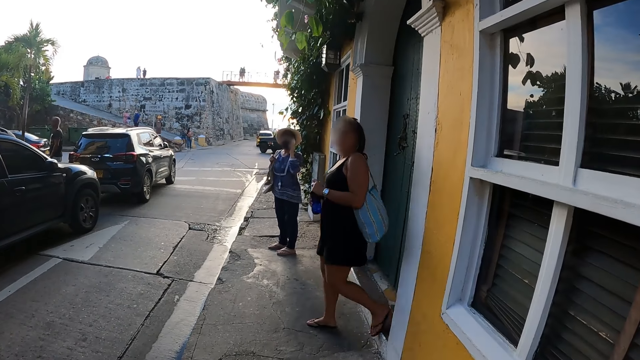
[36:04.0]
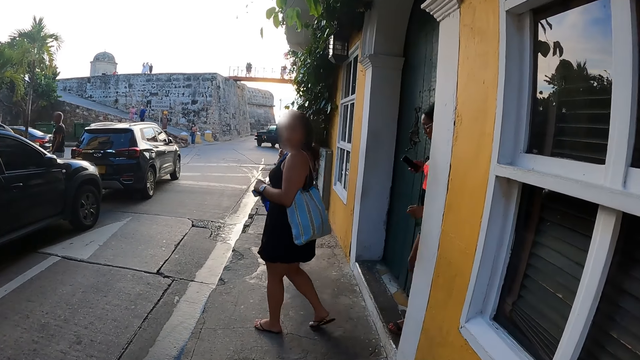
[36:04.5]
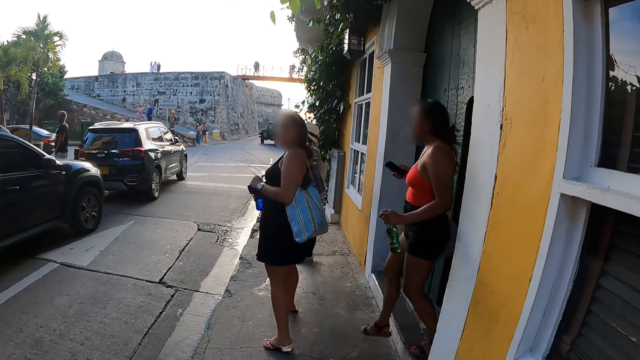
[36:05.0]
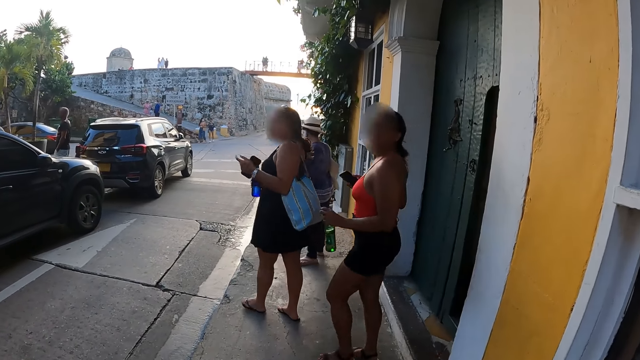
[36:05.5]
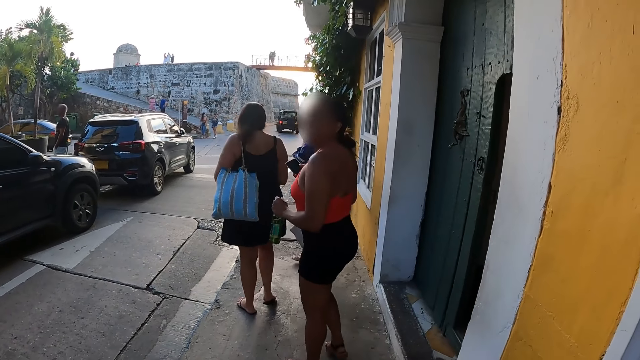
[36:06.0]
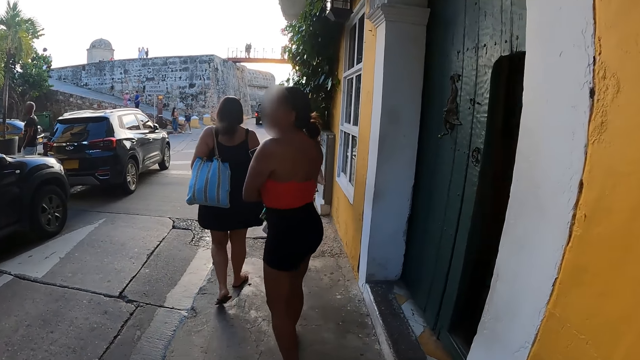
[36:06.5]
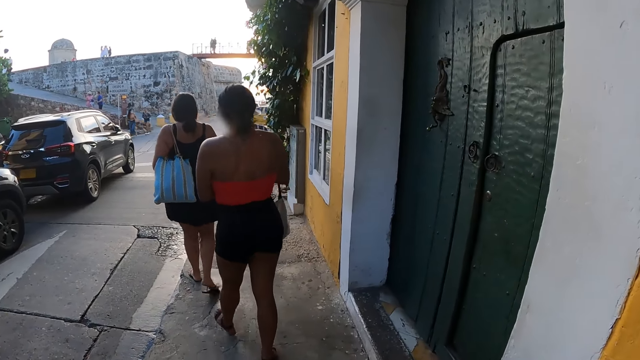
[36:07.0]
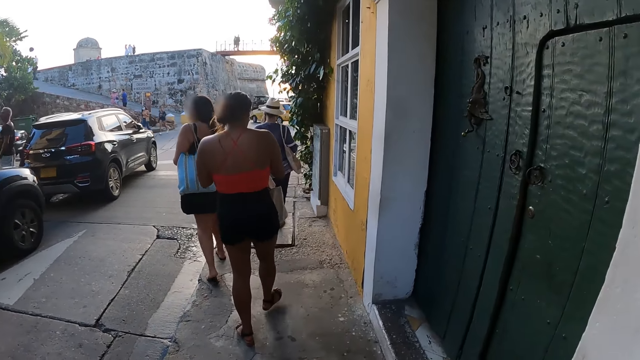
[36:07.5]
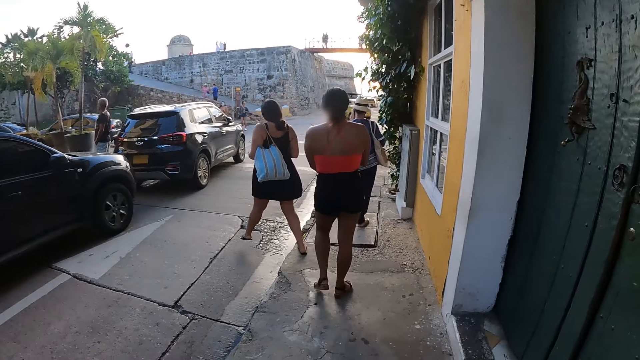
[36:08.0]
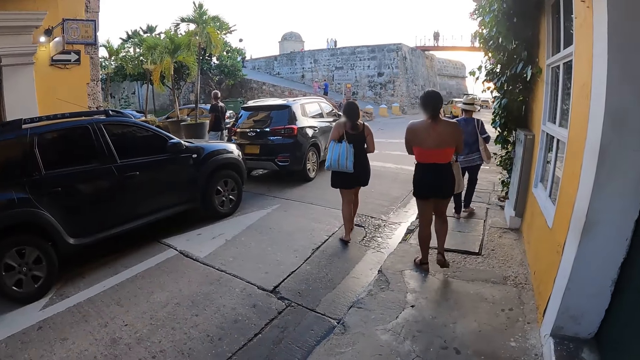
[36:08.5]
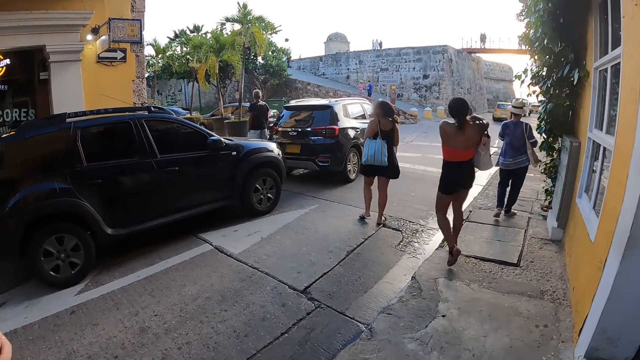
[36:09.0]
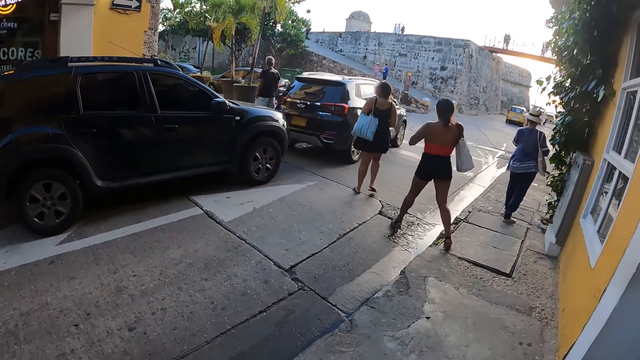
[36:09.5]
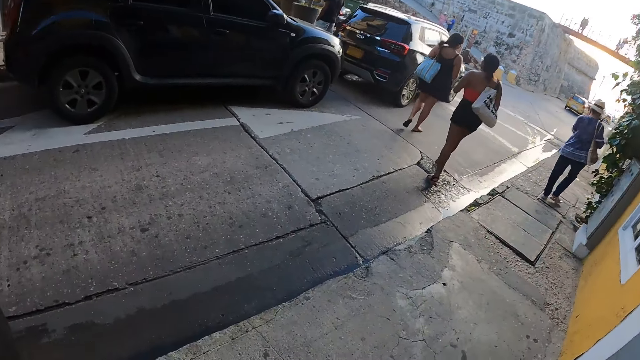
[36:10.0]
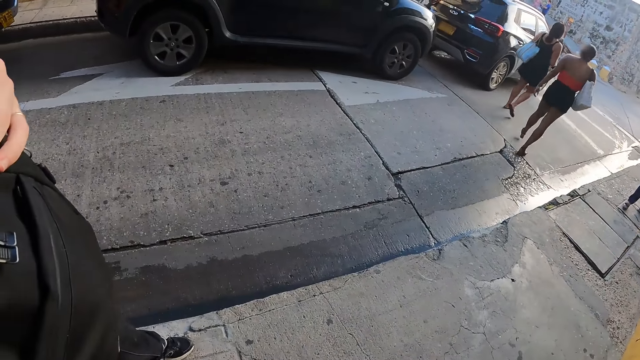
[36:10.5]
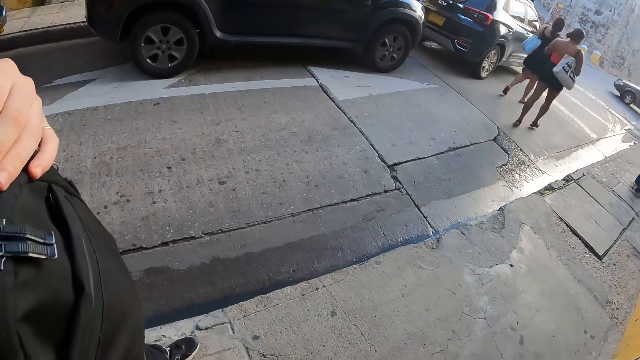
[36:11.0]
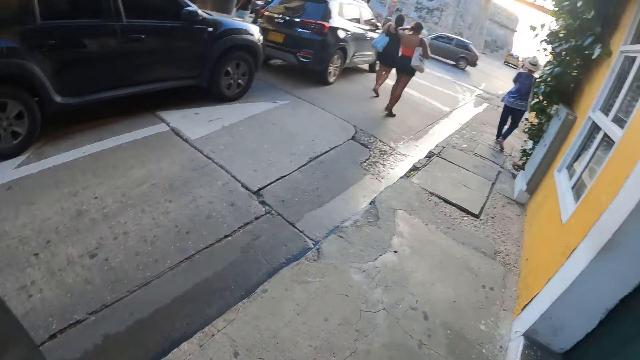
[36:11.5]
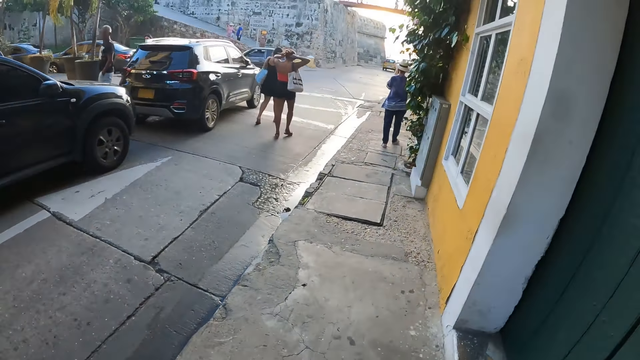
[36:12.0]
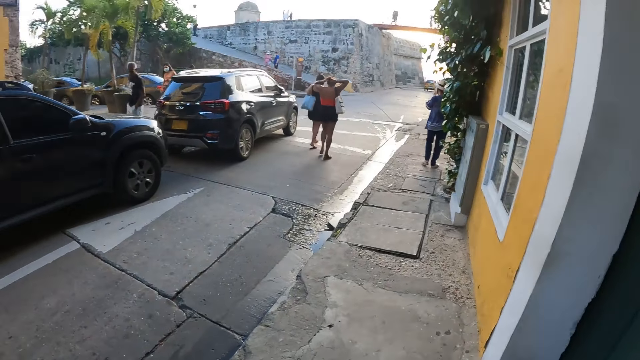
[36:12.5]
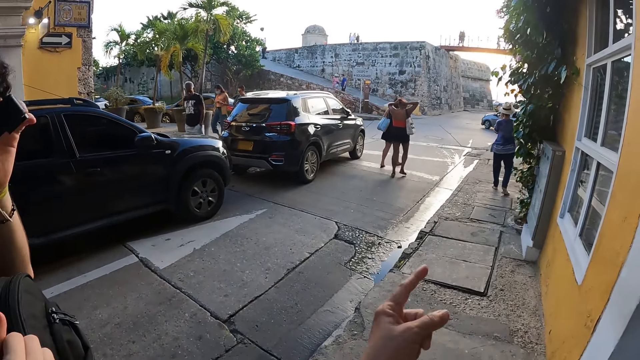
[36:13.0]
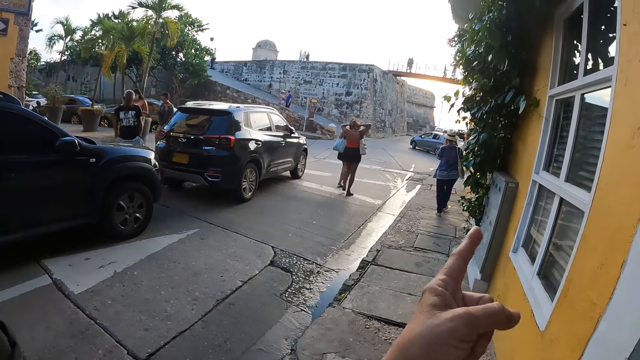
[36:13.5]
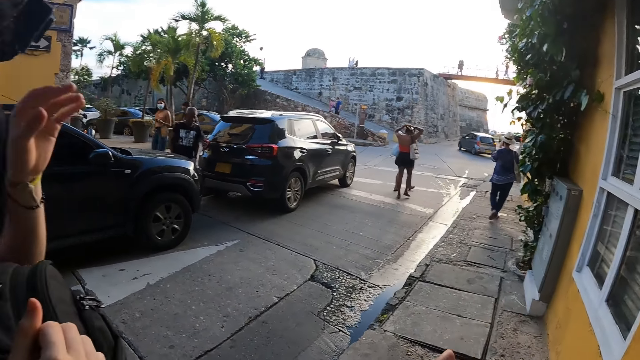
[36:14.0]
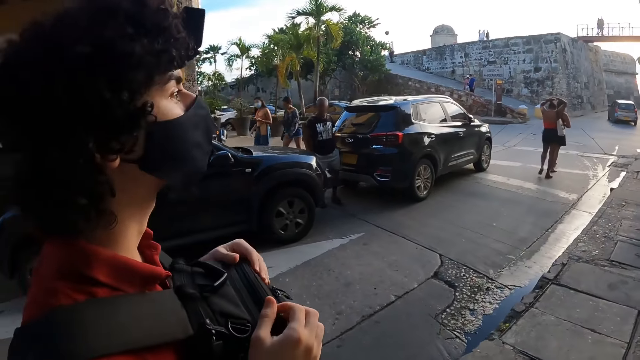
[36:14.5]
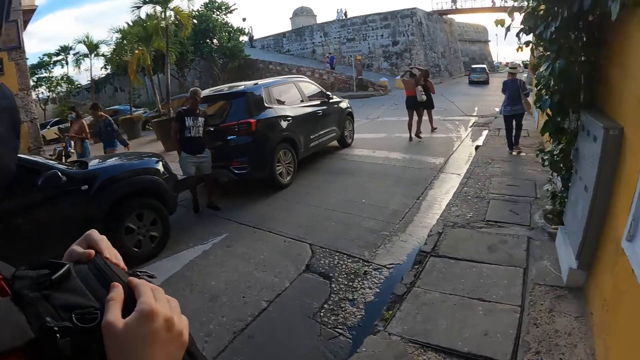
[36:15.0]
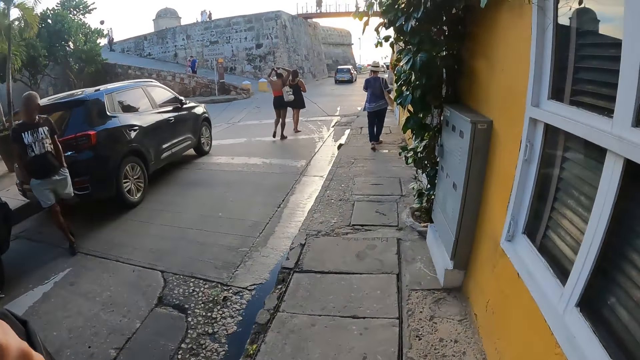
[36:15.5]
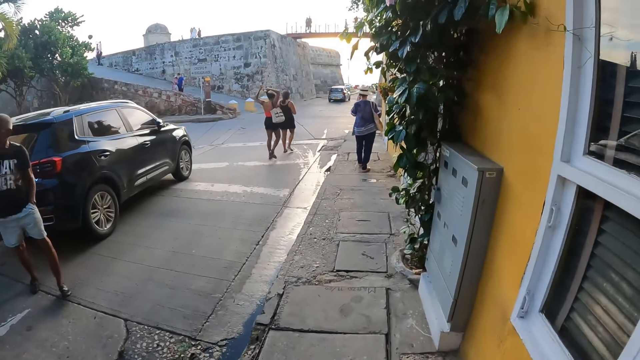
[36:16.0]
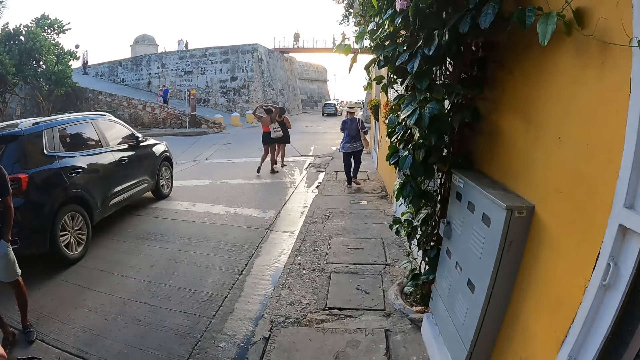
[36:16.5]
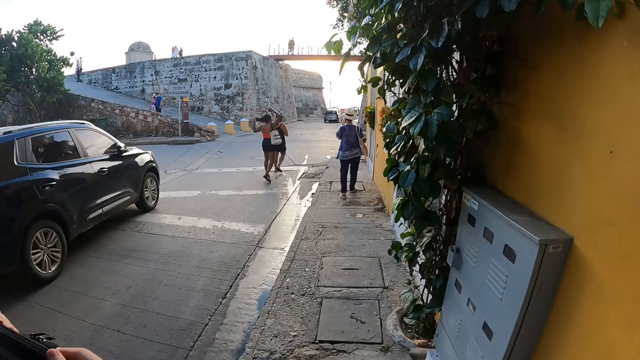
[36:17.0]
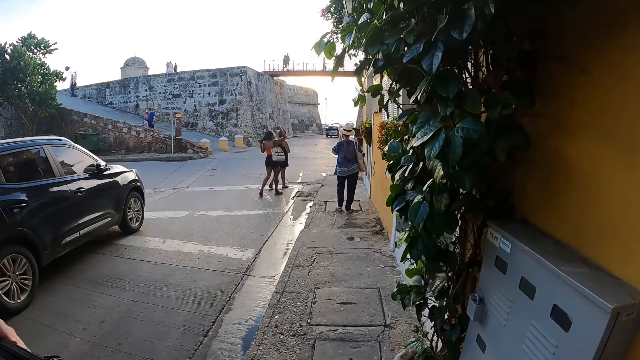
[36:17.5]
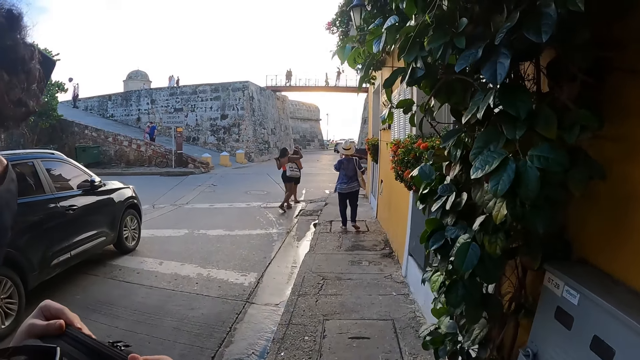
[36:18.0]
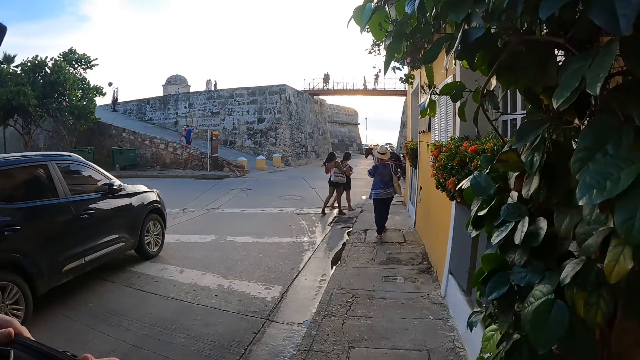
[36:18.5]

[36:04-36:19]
The camera wearer walks on the pavement. They walk on the path road with a man and interact with the man. Another man walks on the street. A woman removes a band from her hair with her left hand.

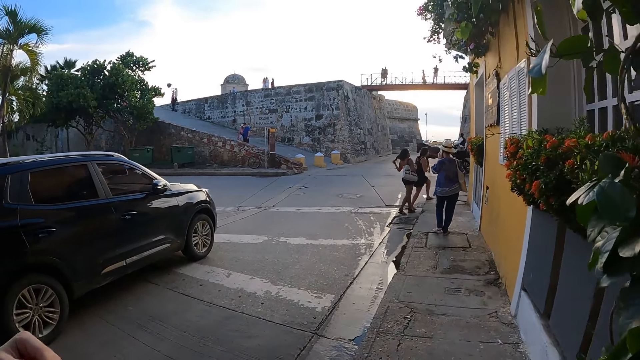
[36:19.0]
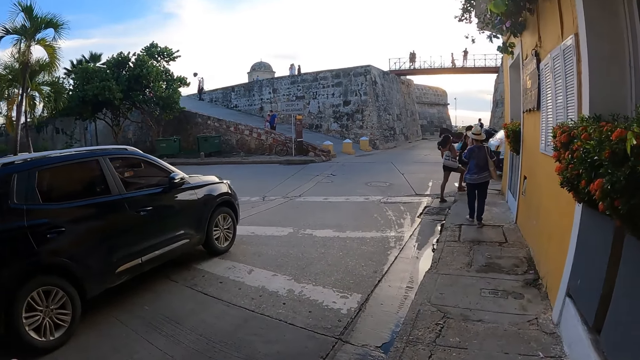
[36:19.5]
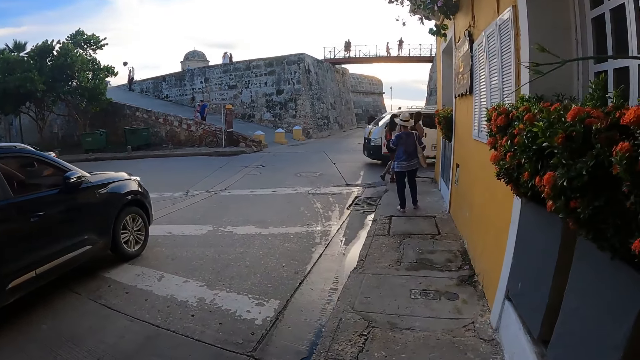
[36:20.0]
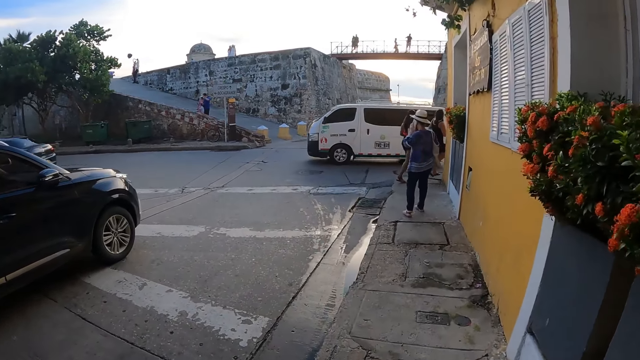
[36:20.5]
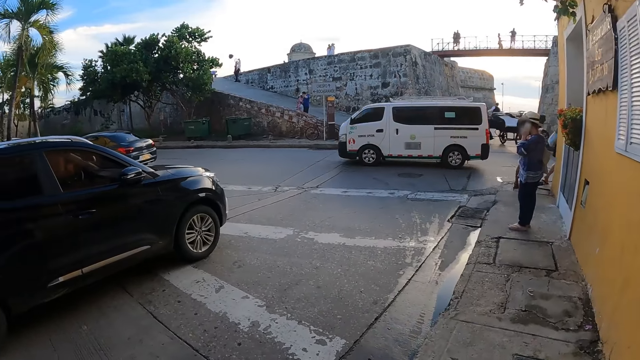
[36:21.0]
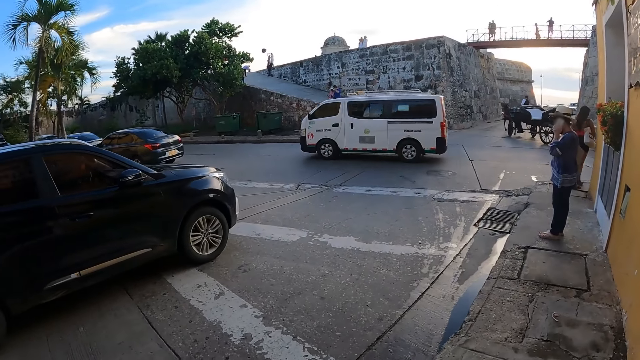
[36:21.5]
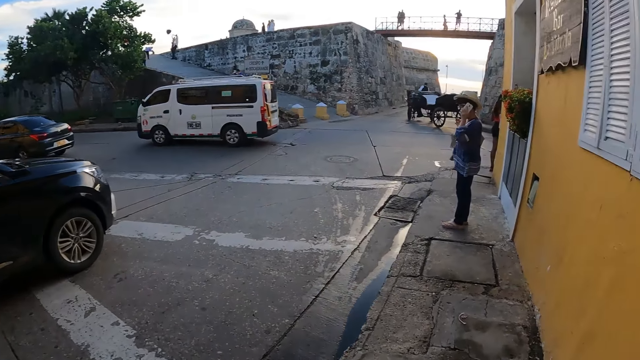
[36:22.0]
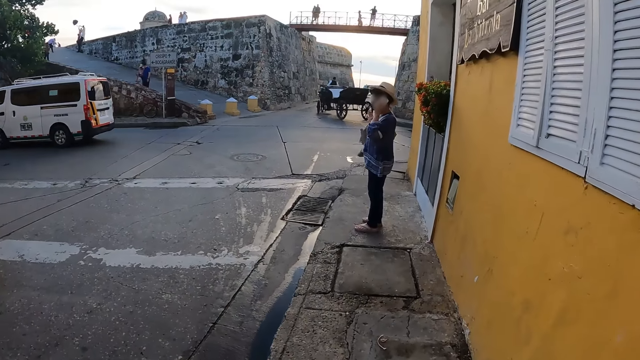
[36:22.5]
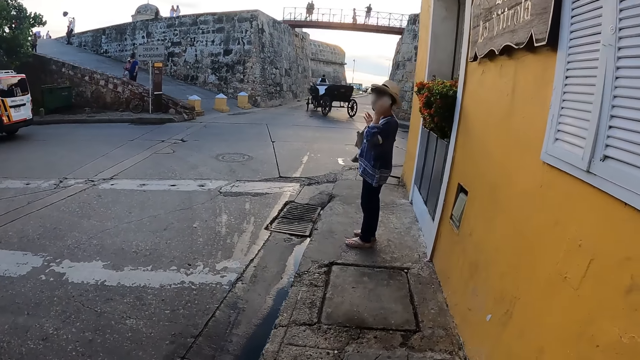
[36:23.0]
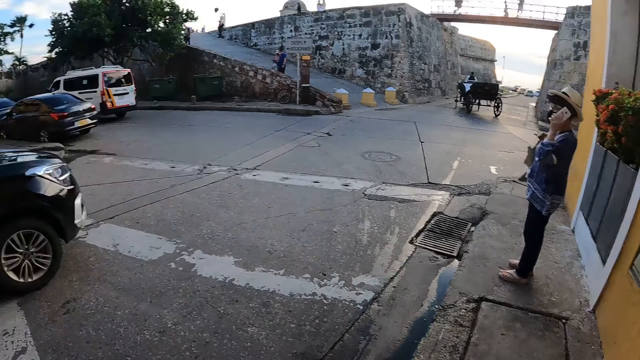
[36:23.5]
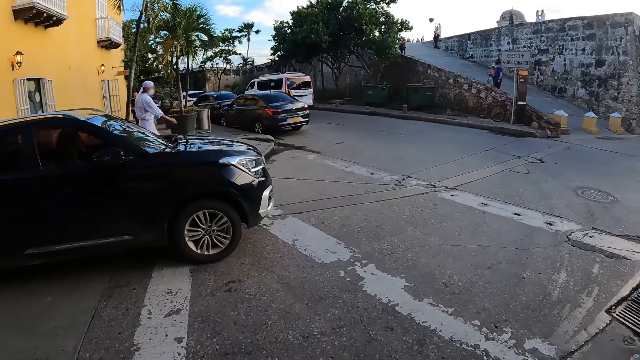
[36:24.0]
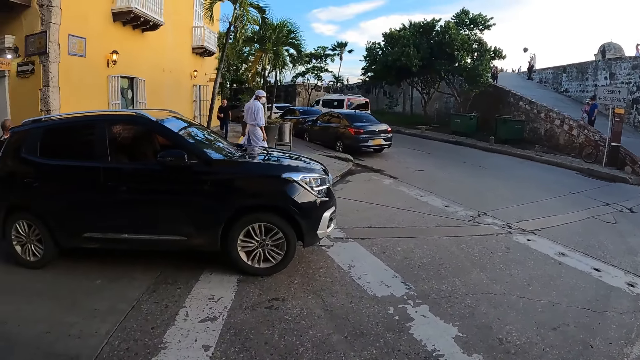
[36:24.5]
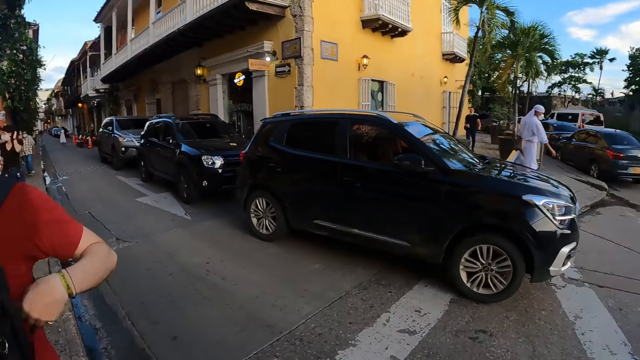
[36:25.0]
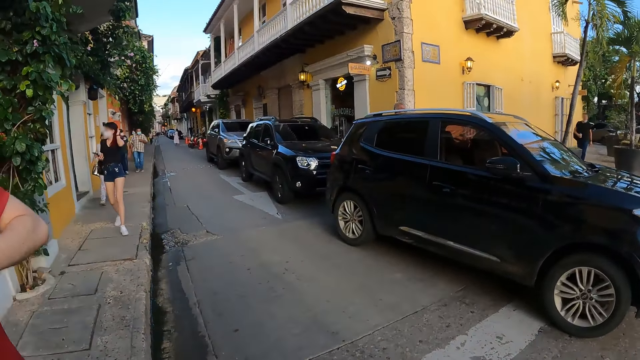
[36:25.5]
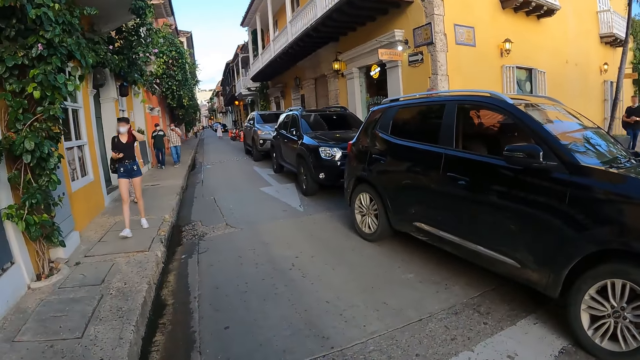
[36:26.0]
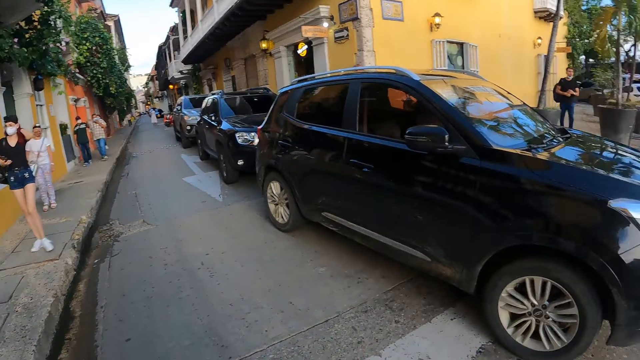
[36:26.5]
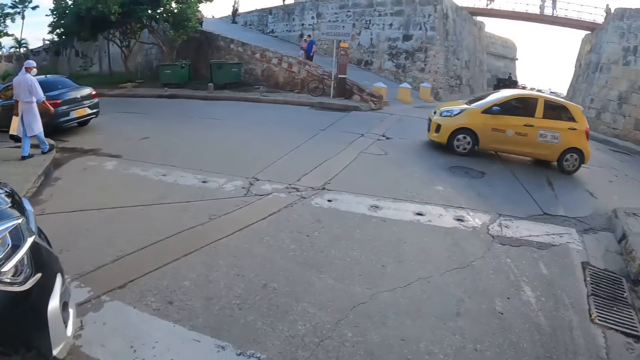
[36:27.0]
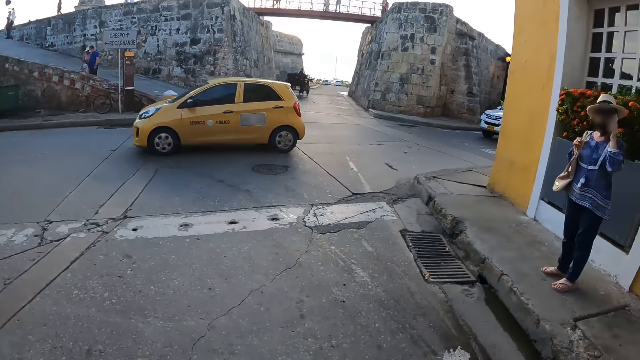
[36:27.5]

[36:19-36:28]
A woman gesticulates with her right hand. The camera wearer looks around the street. Another woman scratches her head with her left hand and holds a phone with her right hand.
